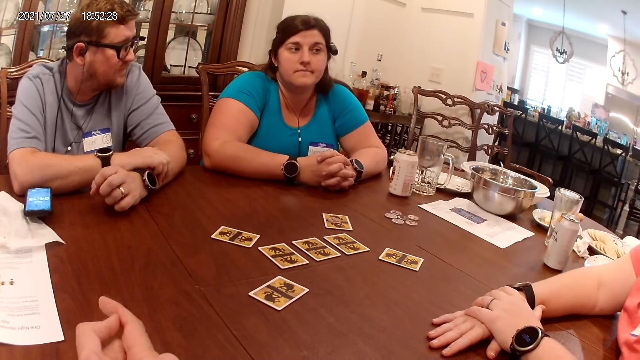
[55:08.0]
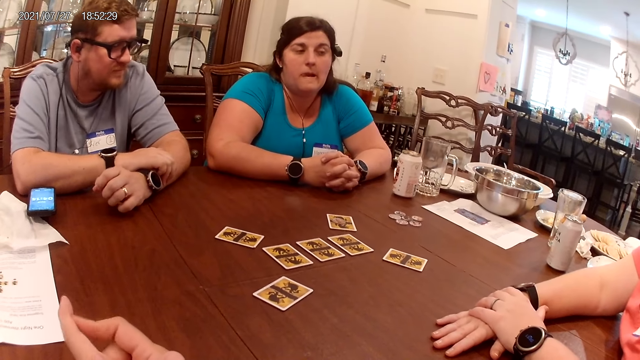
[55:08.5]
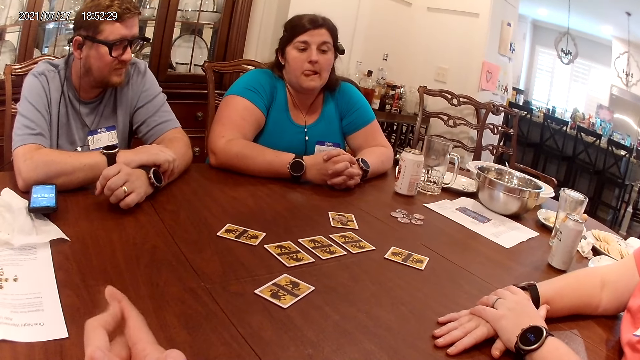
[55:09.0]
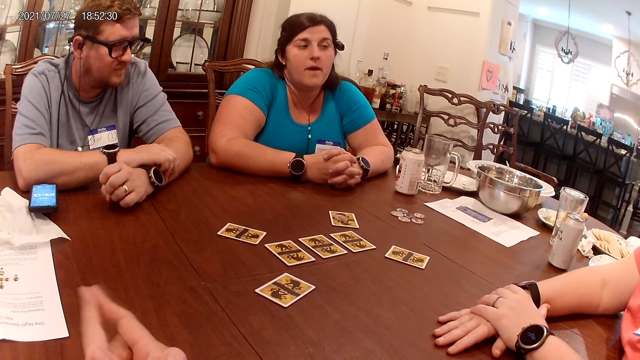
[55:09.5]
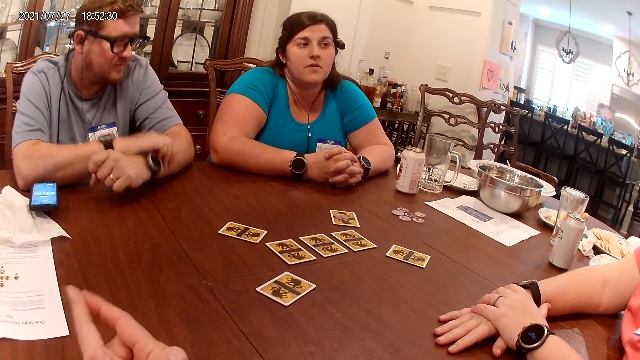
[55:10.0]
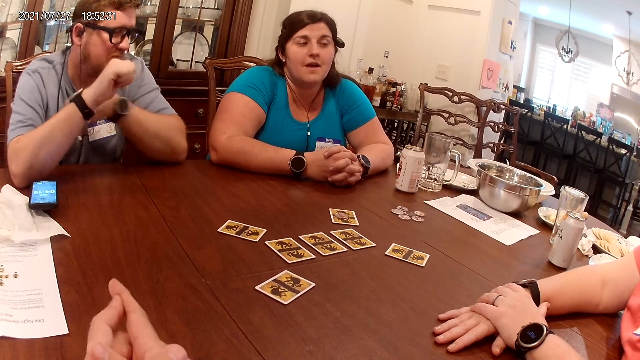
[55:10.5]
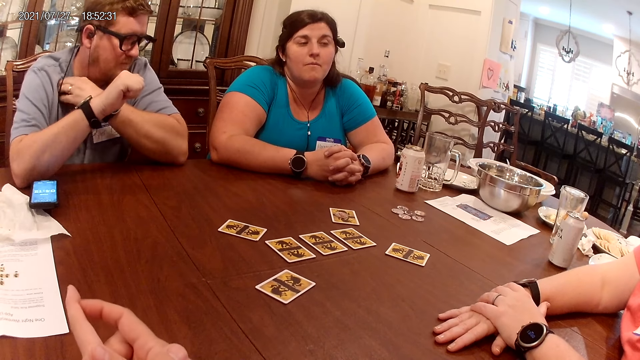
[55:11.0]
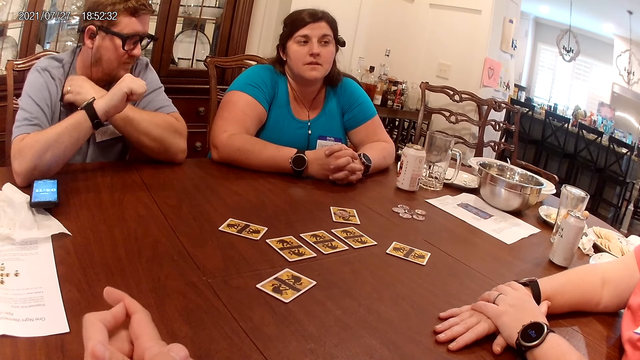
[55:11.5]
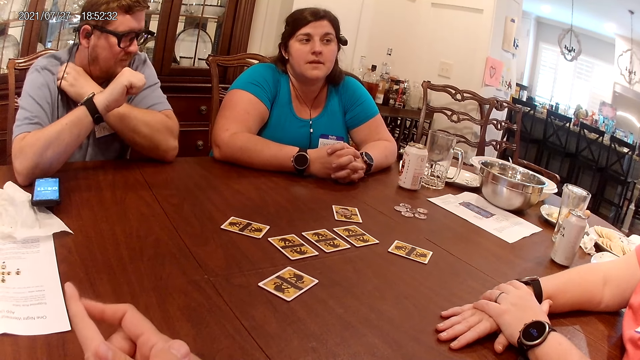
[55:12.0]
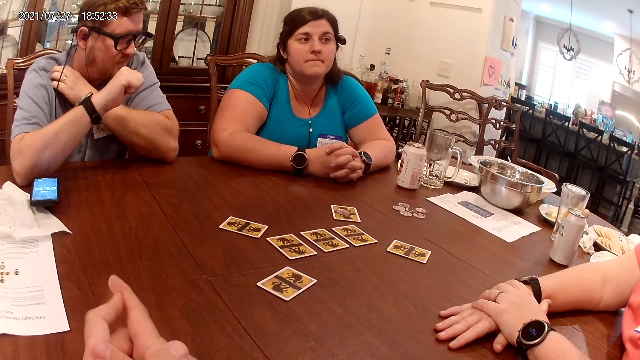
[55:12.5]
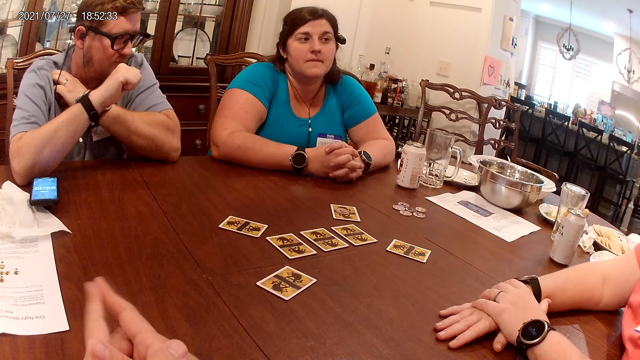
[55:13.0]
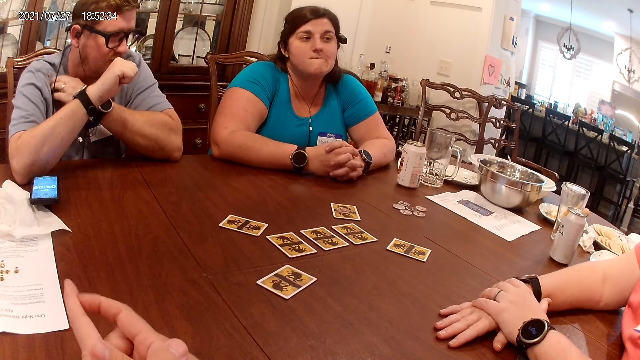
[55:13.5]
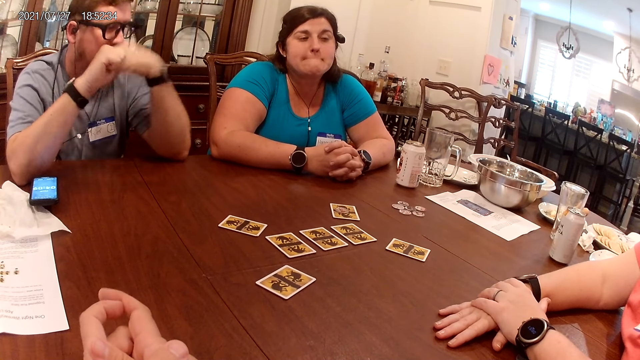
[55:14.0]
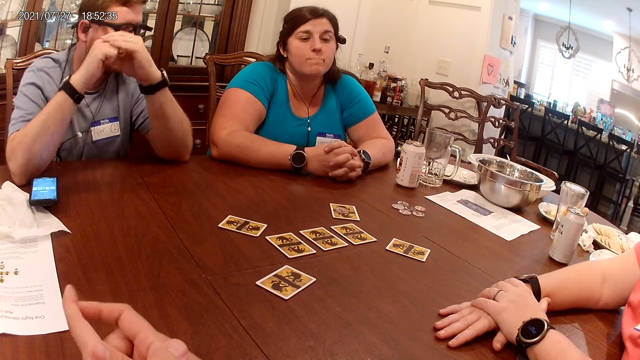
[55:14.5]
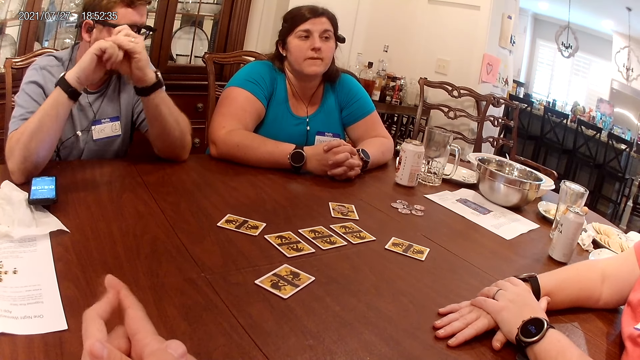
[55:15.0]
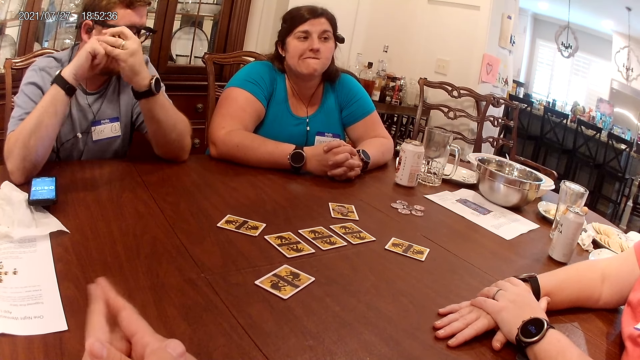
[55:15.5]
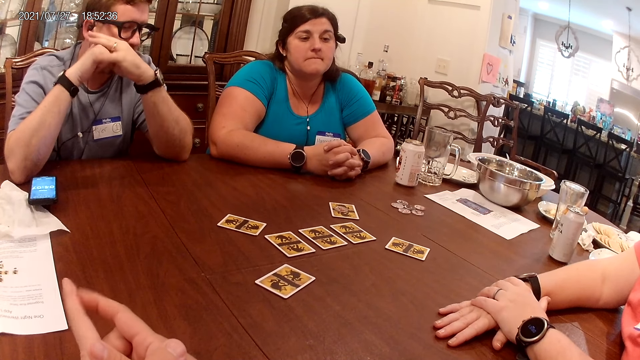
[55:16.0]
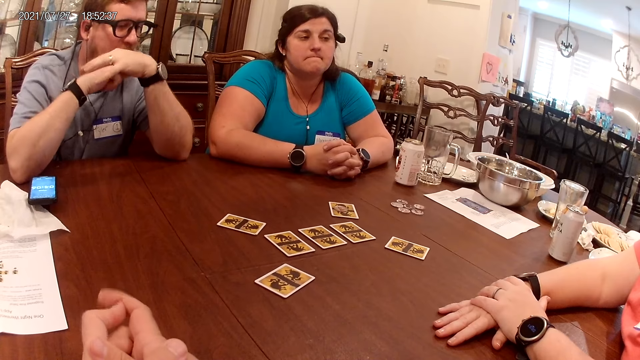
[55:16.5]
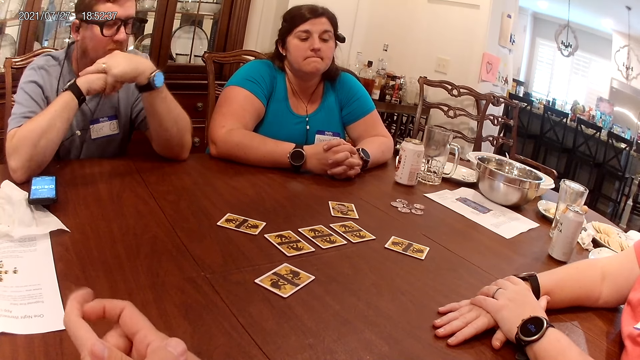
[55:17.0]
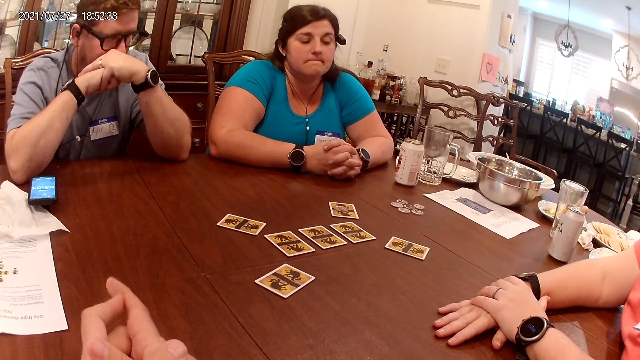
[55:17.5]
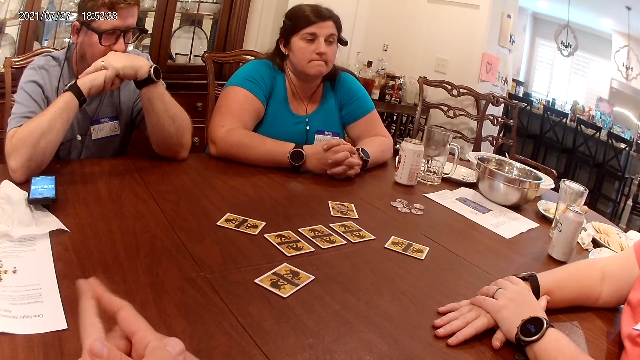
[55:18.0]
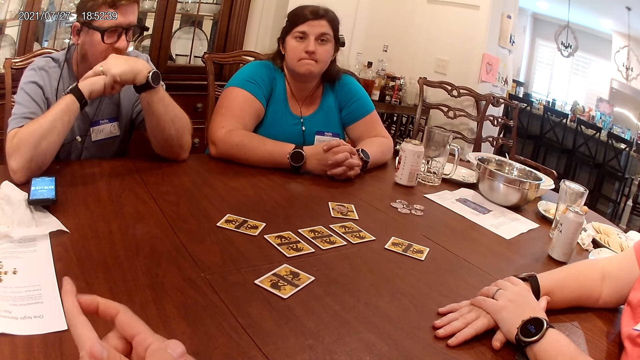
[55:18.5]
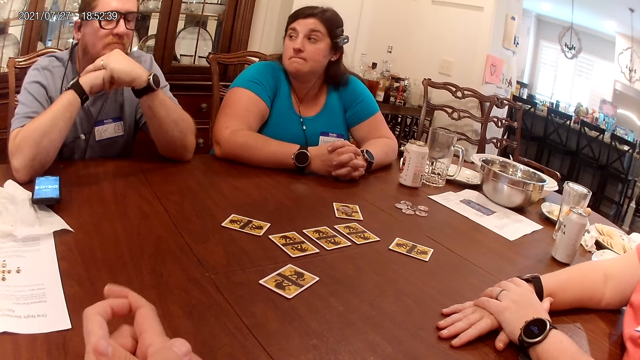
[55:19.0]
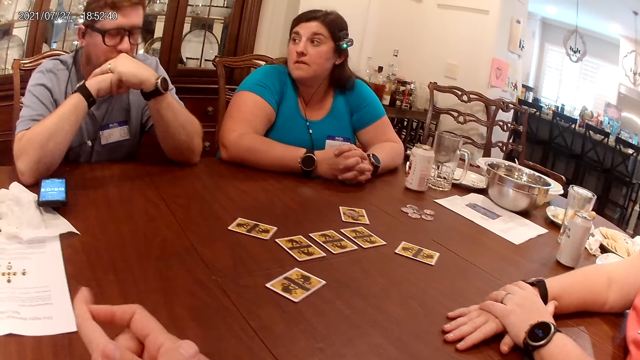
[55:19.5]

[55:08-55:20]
A woman converses with a man.

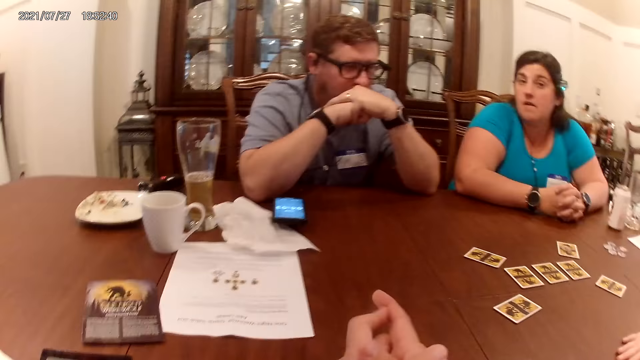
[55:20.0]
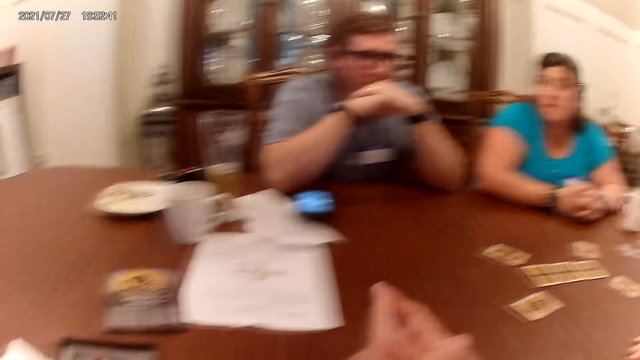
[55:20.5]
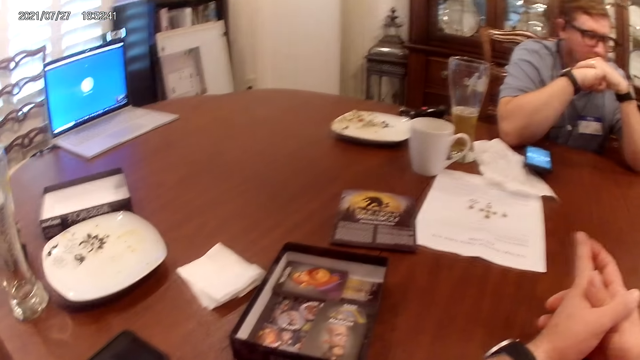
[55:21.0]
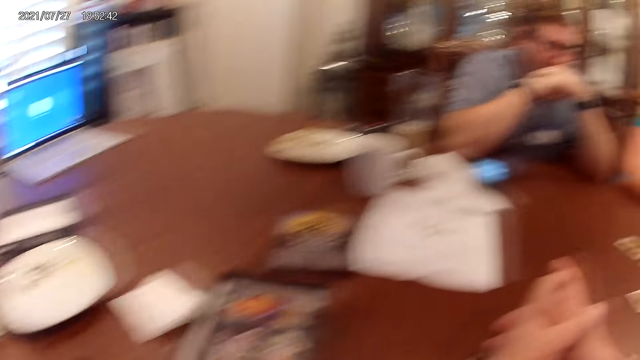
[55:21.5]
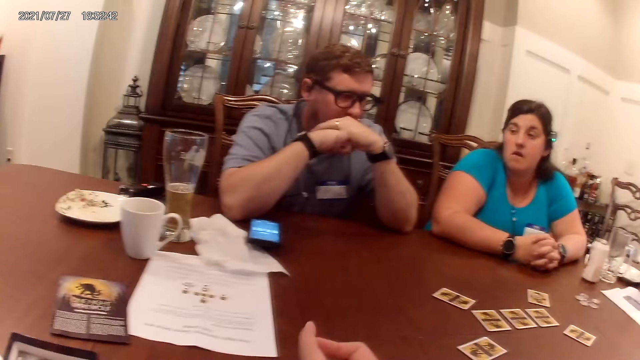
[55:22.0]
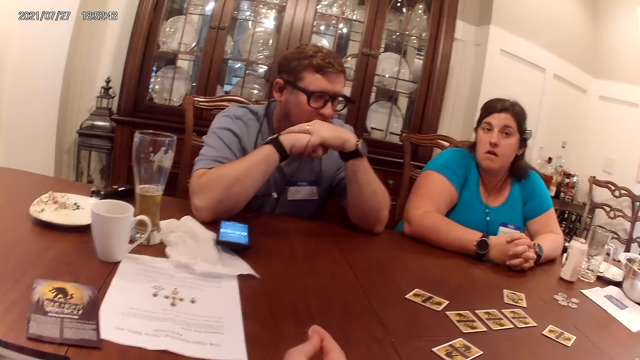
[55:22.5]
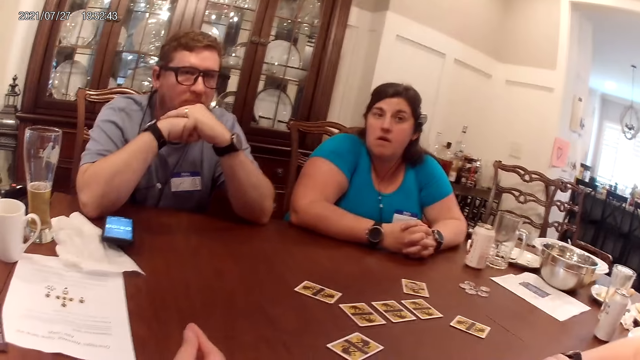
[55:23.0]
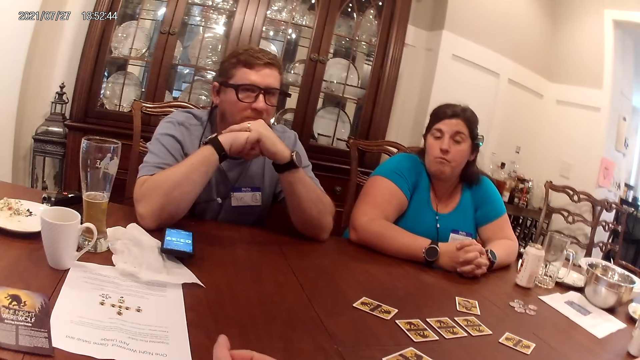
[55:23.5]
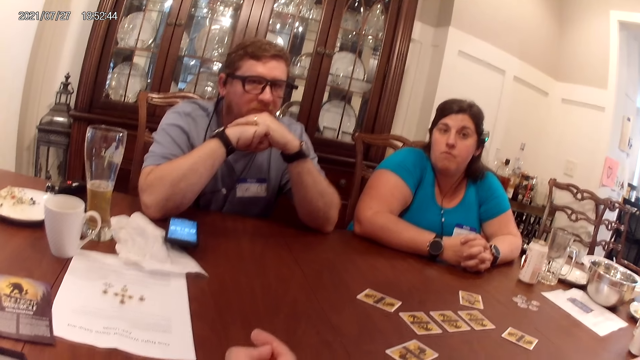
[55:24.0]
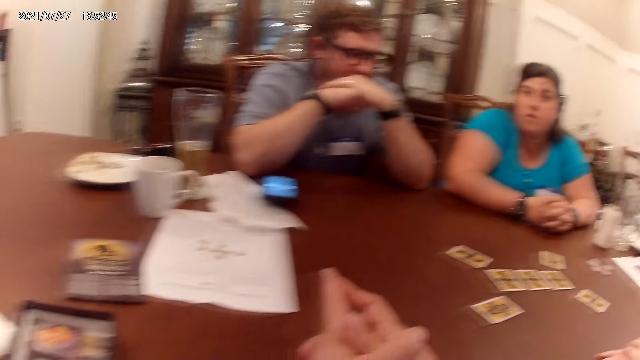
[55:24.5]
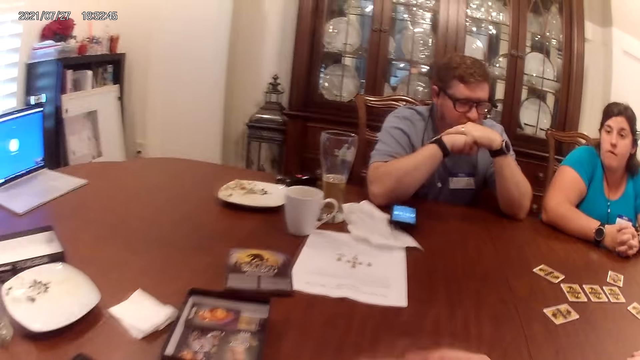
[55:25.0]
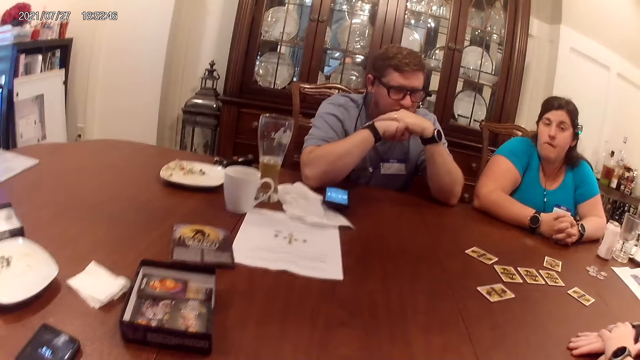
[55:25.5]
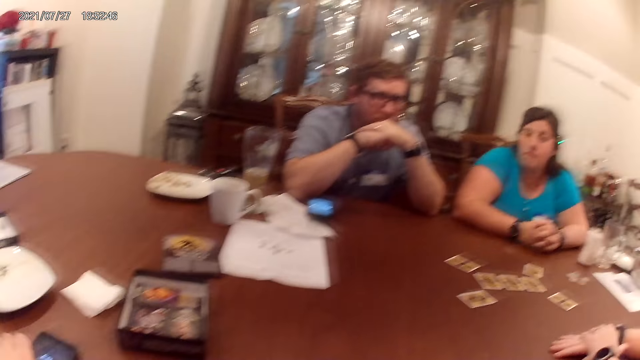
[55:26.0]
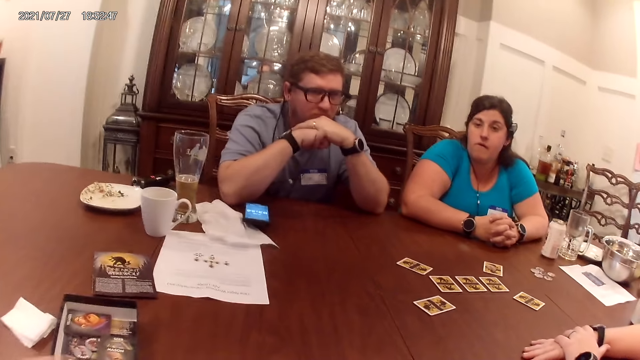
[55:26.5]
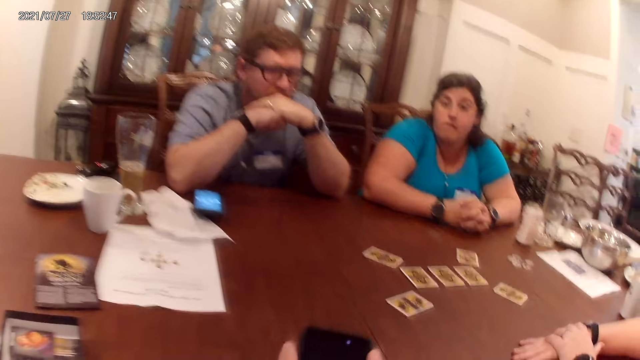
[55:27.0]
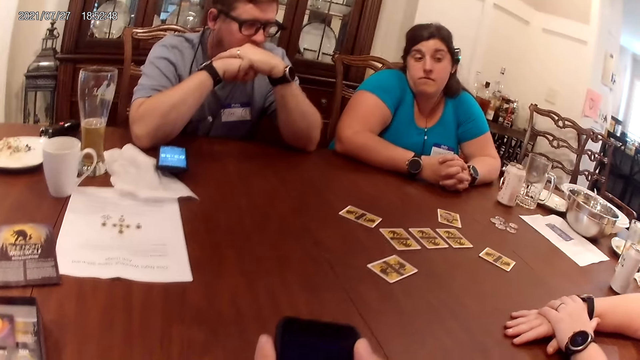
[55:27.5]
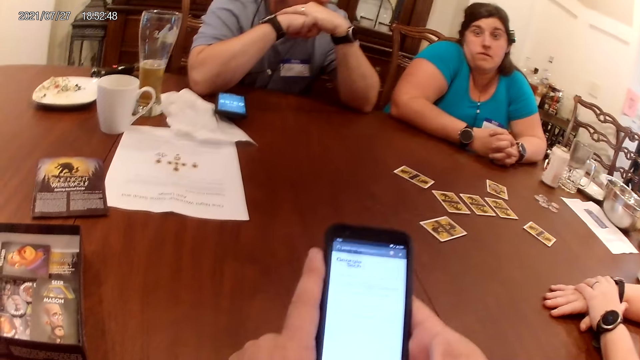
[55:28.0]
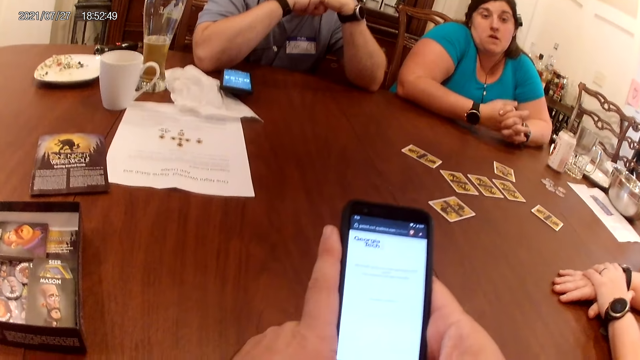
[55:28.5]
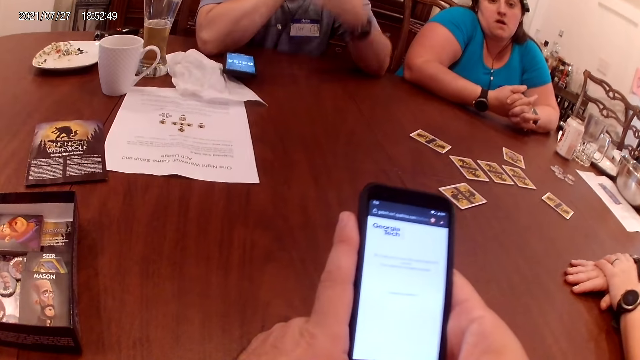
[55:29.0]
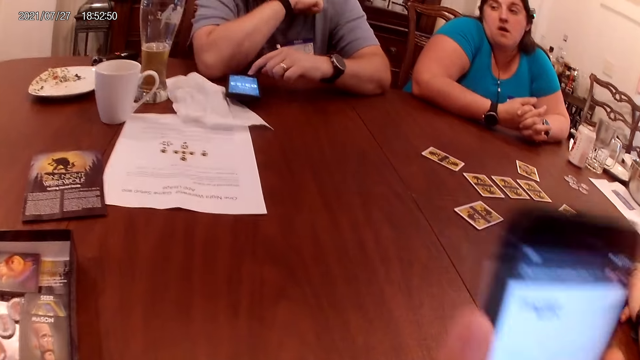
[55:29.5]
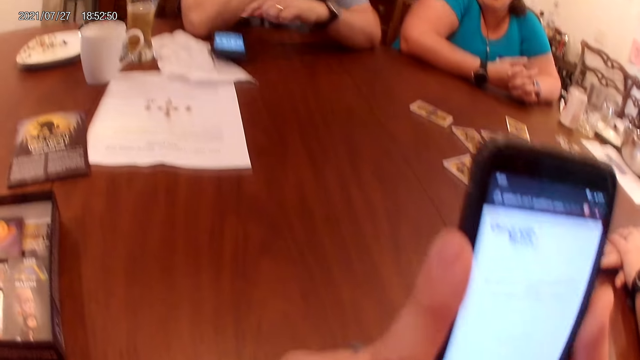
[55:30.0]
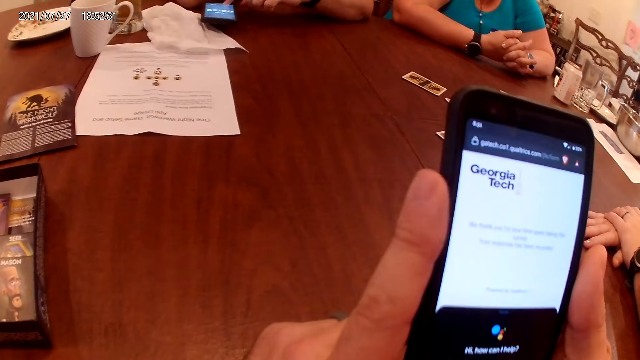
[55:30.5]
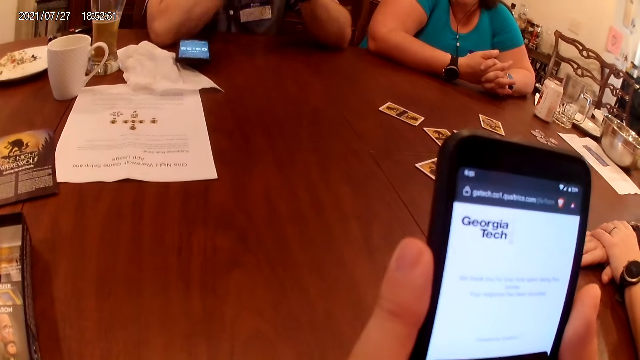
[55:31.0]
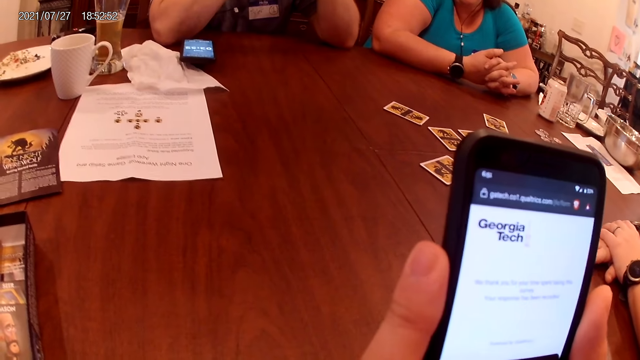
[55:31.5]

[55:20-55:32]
The camera wearer picks up the phone. They hold the phone with both hands. They operate the phone with both hands.
